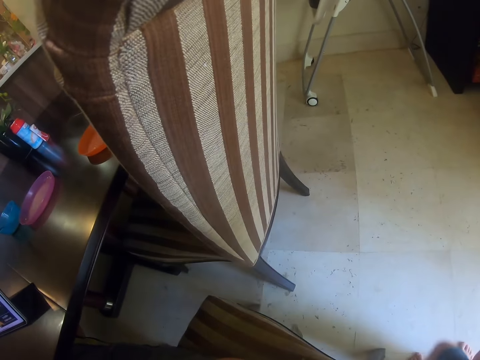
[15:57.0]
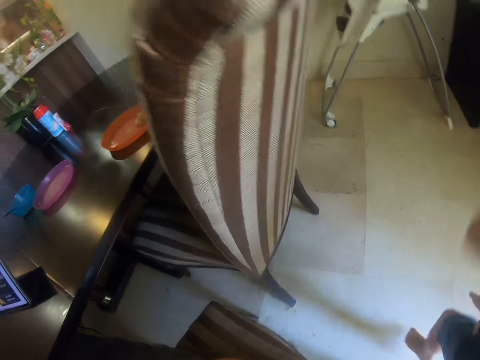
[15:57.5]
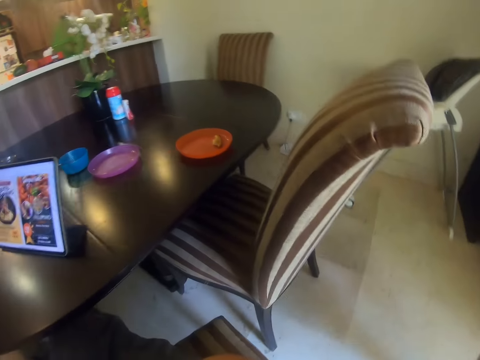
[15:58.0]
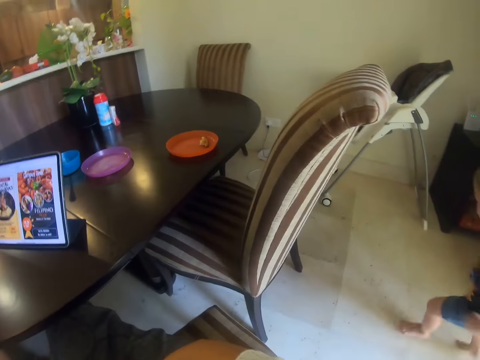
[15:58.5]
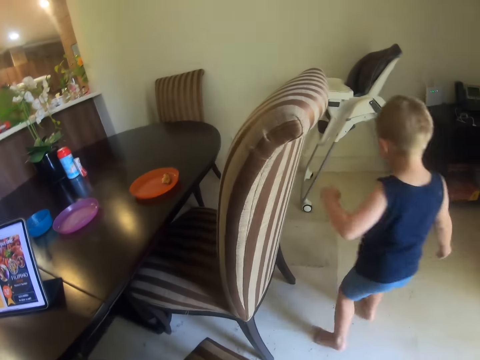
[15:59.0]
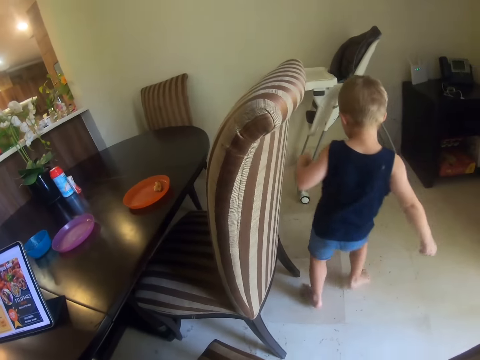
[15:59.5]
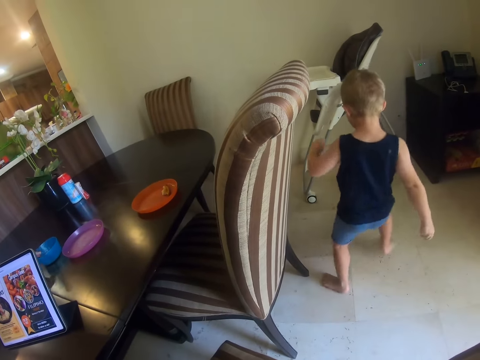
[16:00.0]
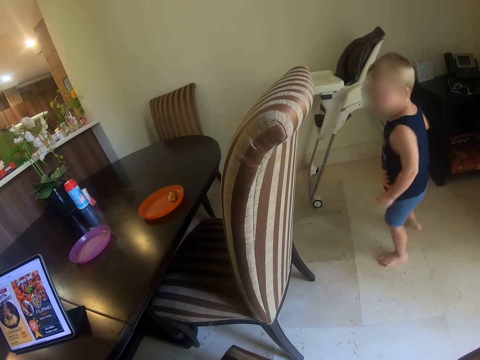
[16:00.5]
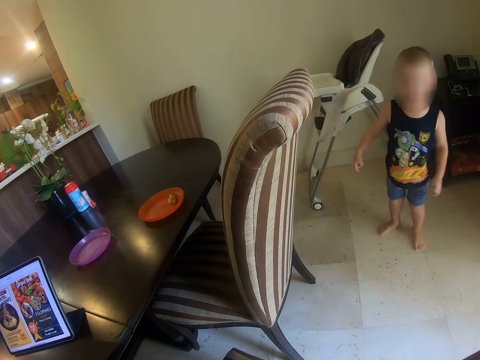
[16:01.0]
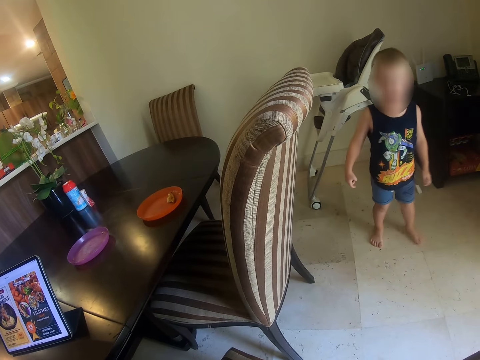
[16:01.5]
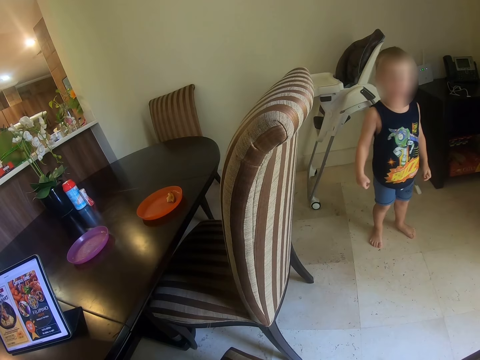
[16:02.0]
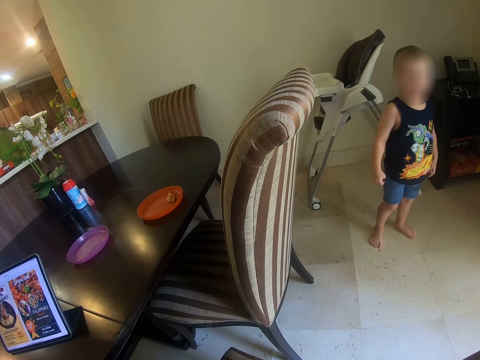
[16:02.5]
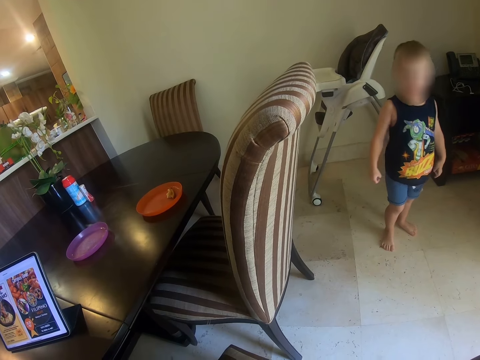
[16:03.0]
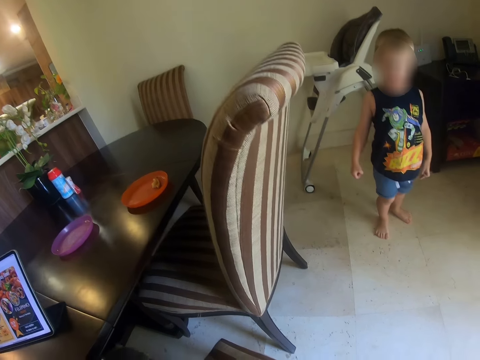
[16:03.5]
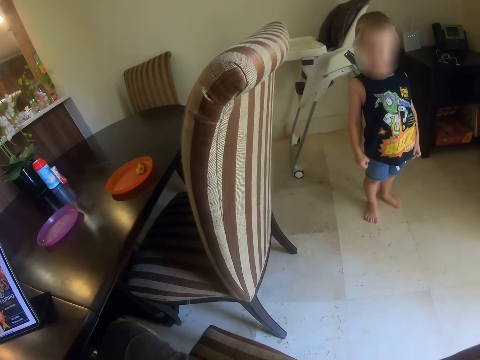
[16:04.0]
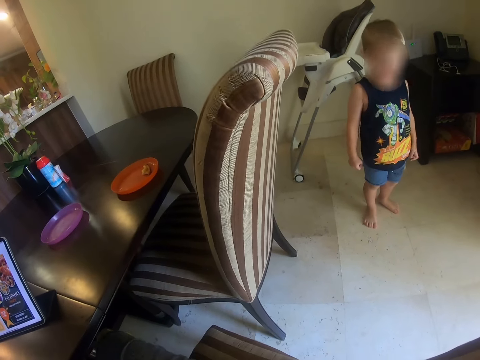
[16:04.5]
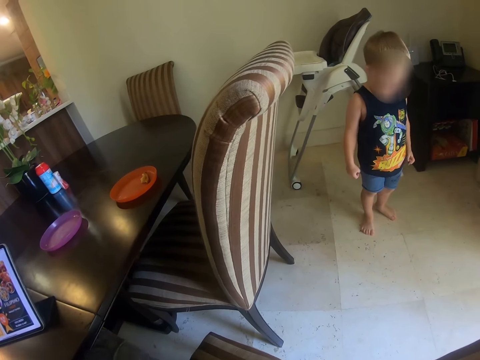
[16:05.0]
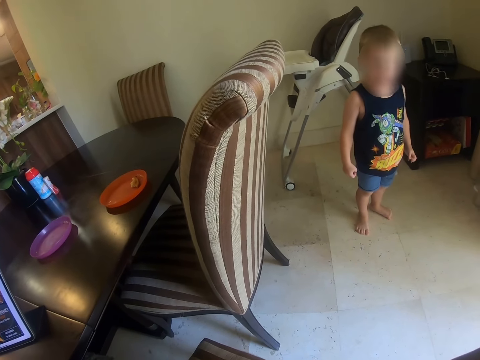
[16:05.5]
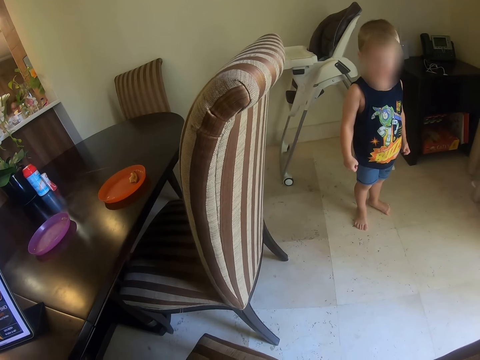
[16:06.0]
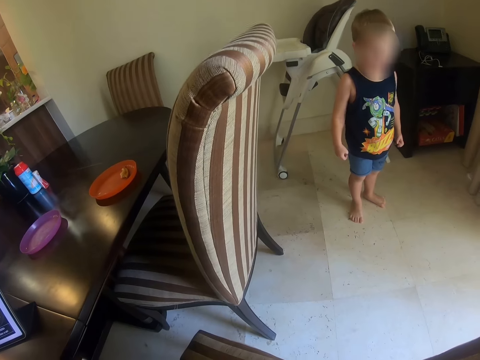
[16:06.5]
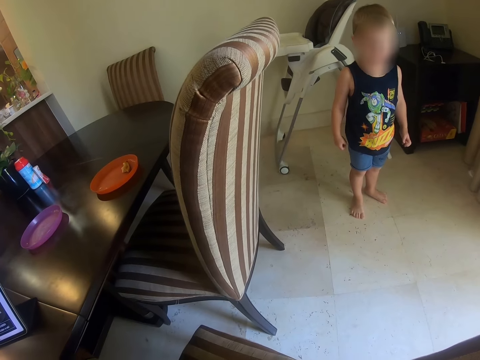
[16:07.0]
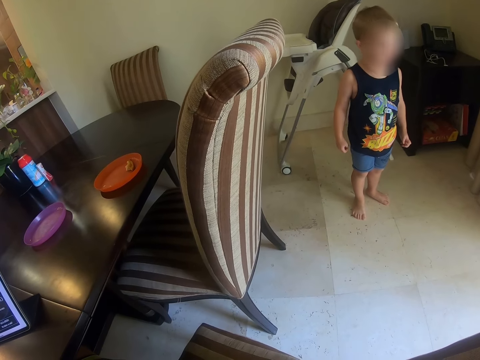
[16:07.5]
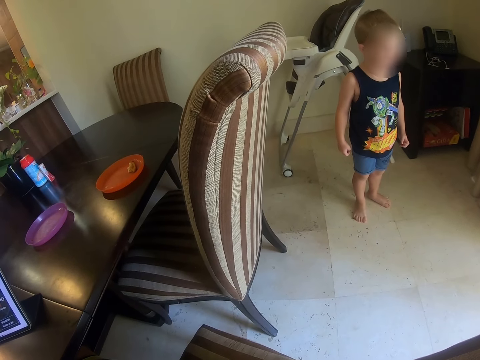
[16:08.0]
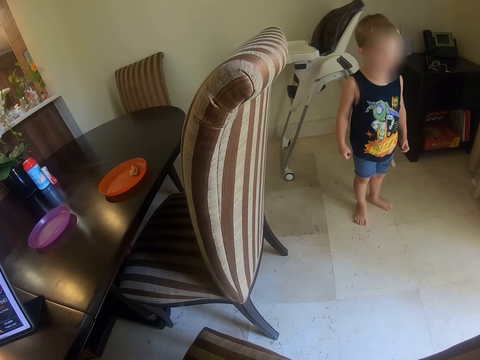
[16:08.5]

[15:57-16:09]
A person steps. The person talks.

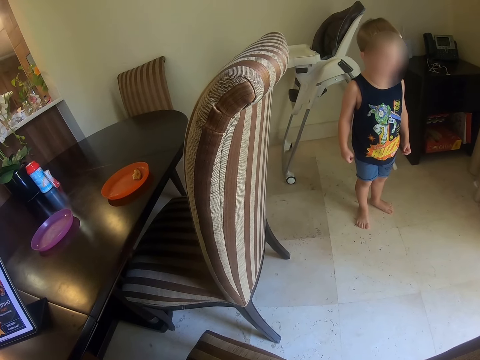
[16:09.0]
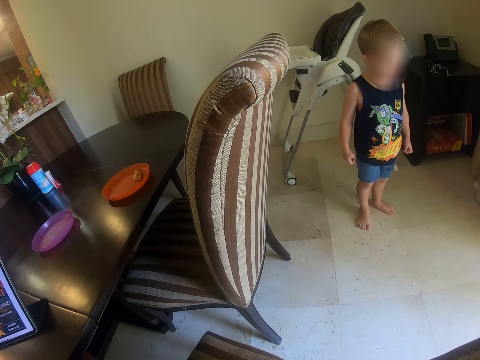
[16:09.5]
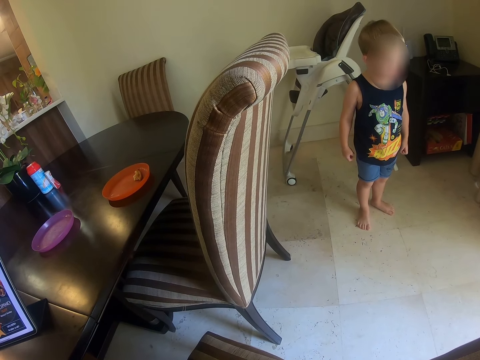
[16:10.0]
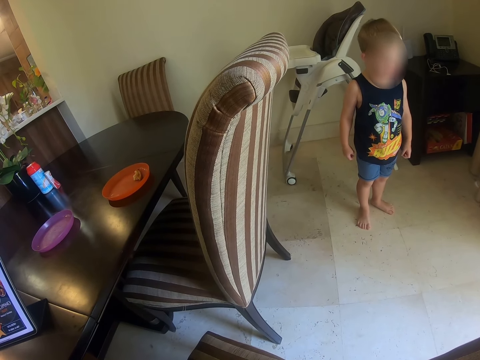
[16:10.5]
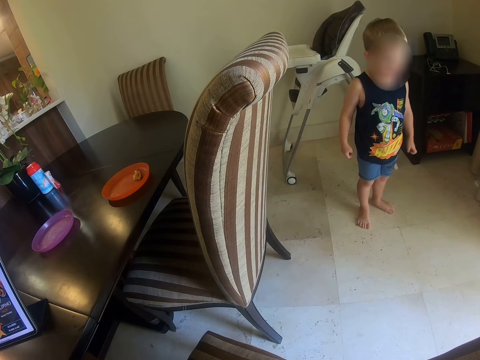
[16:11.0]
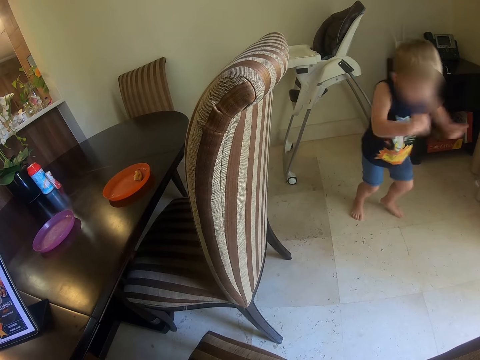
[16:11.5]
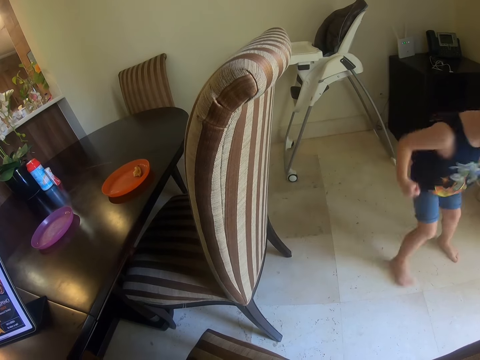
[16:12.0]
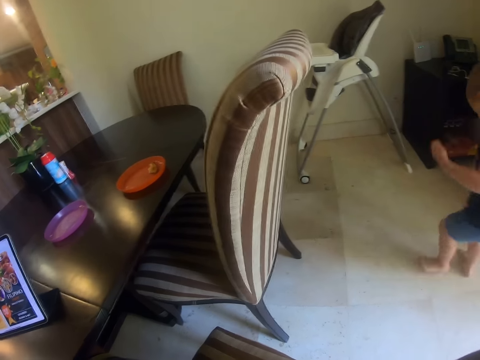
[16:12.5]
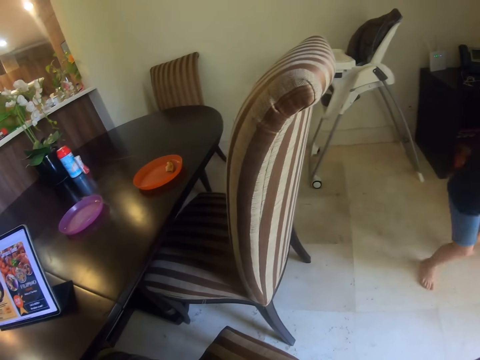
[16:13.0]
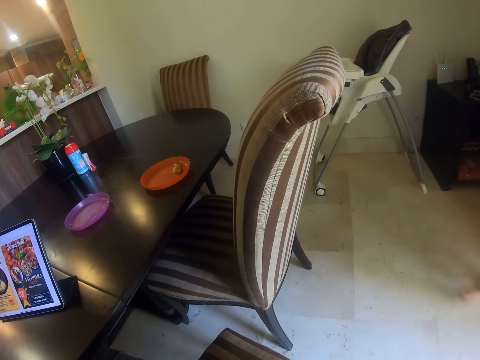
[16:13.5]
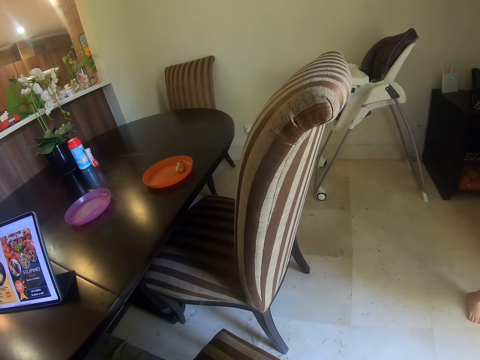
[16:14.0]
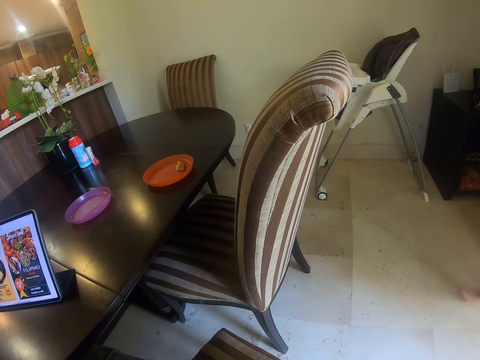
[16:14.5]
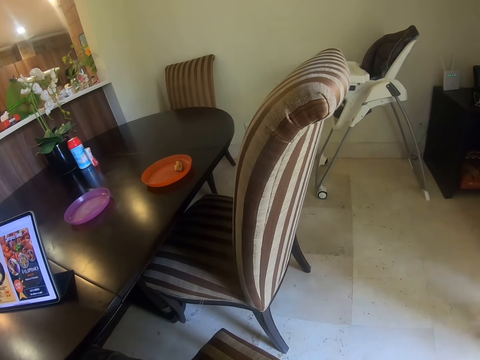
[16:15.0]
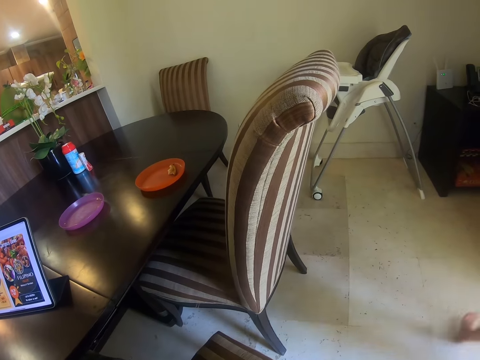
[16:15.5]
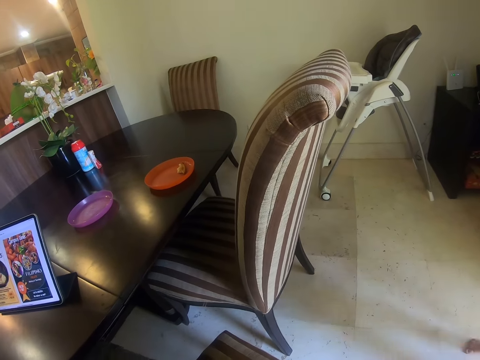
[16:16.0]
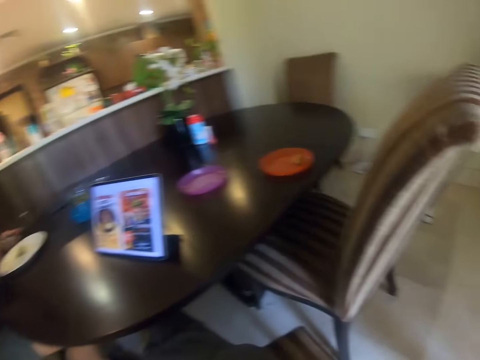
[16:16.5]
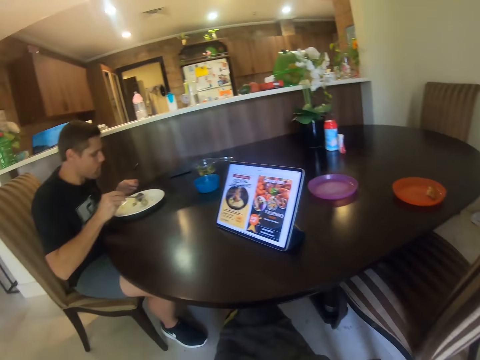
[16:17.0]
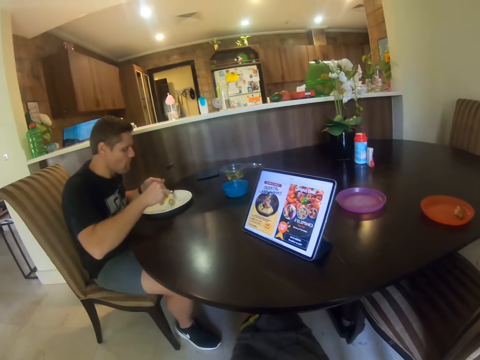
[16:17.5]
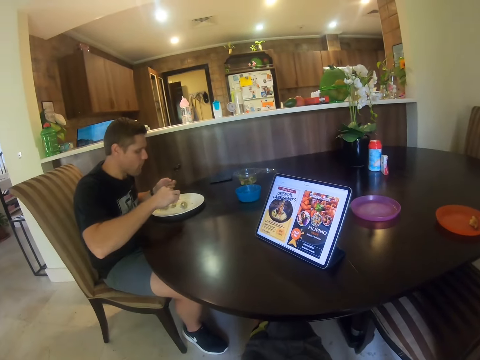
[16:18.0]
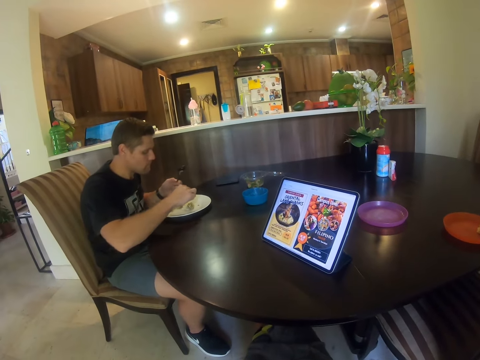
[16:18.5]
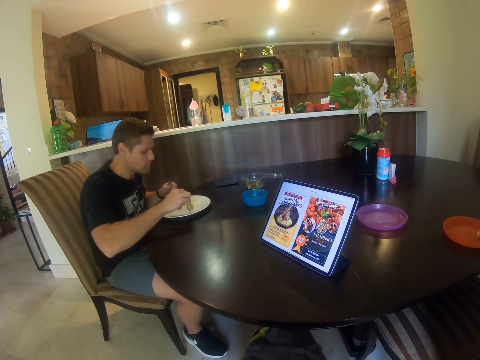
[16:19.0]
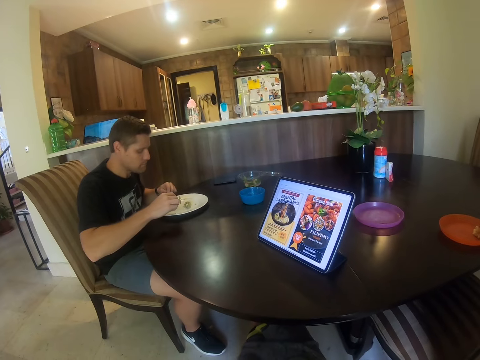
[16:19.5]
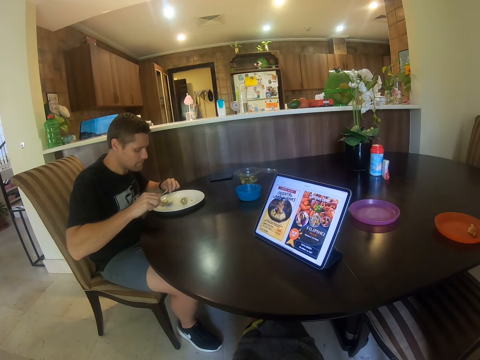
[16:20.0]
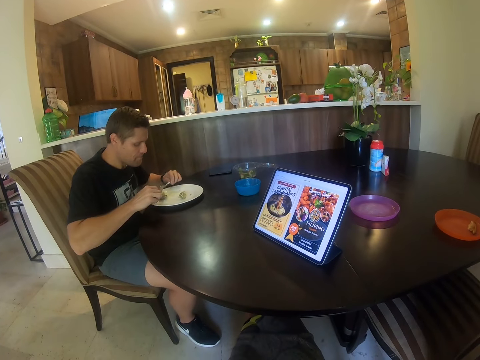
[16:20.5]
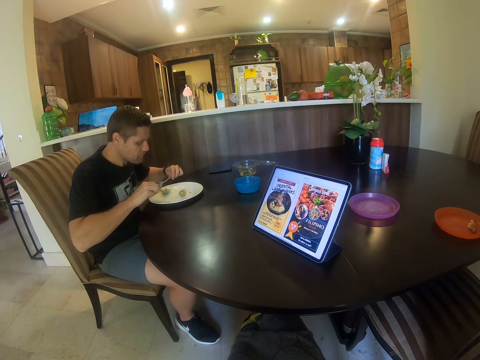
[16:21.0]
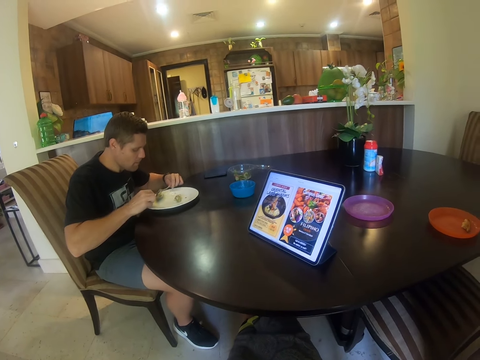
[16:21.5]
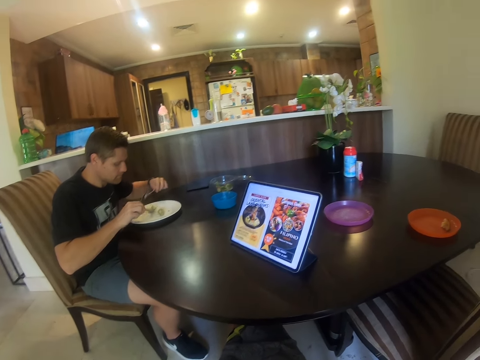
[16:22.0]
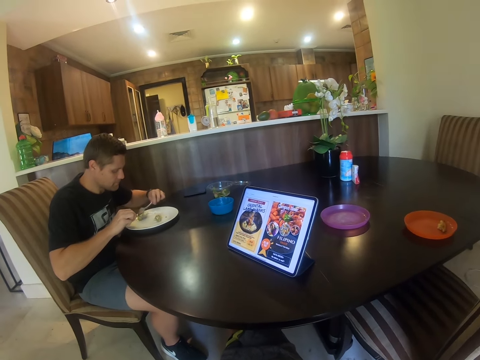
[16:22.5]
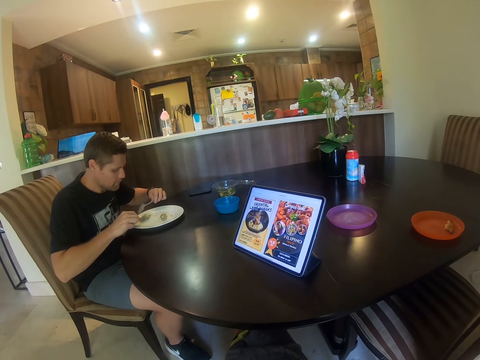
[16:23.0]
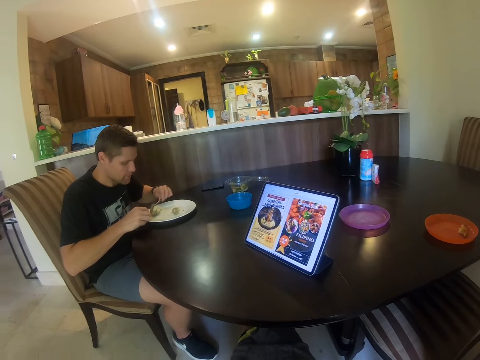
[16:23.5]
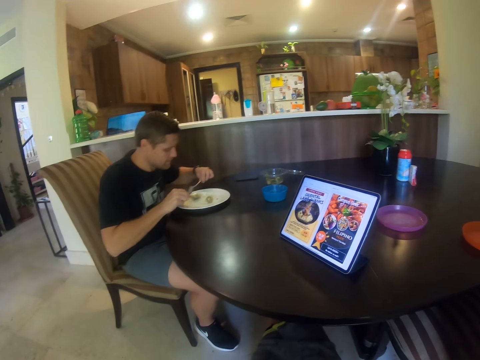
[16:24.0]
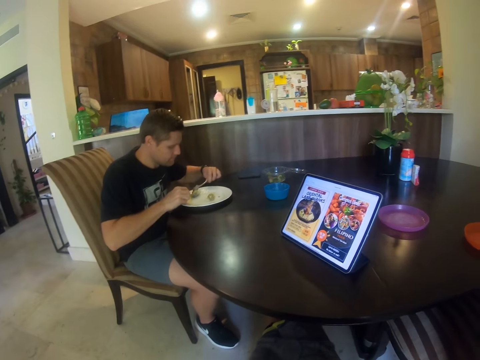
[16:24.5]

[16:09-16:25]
A person stands near the dining part area. Another person rotates. The first person plays around. The camera wearer looks at a third person. The third person continues to eat.
